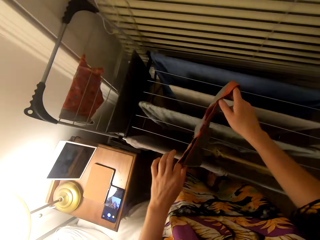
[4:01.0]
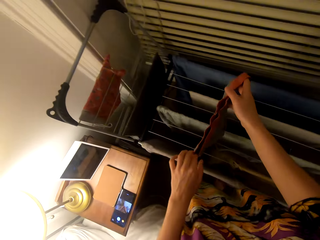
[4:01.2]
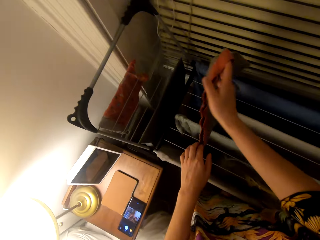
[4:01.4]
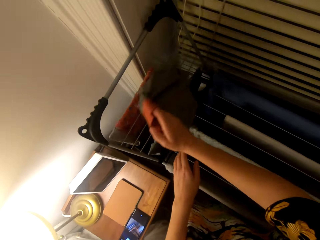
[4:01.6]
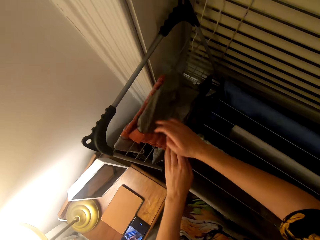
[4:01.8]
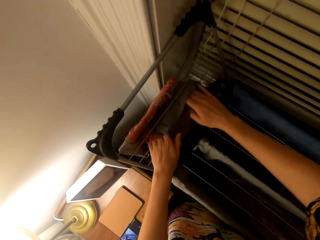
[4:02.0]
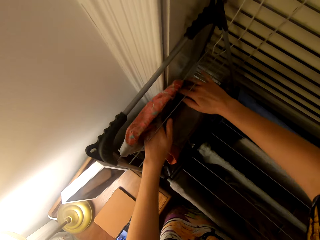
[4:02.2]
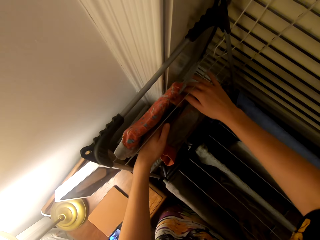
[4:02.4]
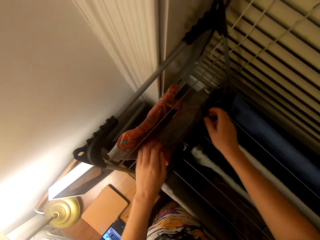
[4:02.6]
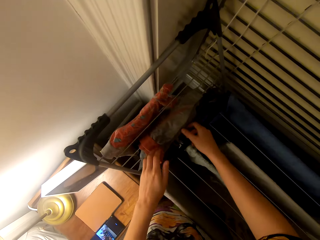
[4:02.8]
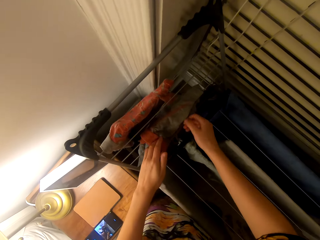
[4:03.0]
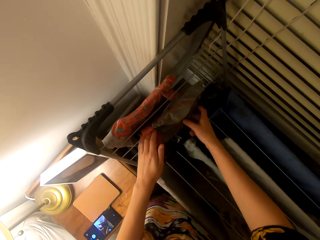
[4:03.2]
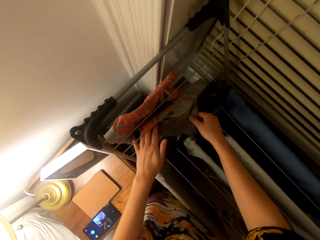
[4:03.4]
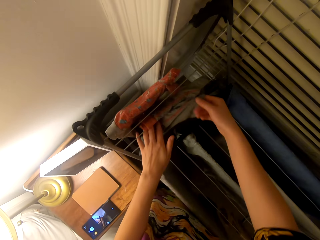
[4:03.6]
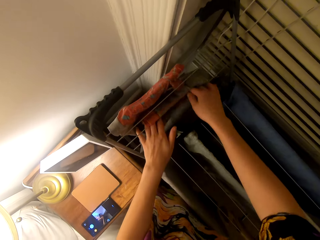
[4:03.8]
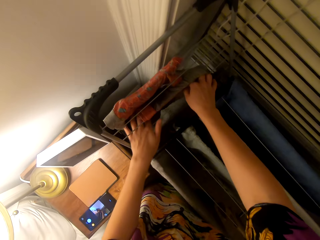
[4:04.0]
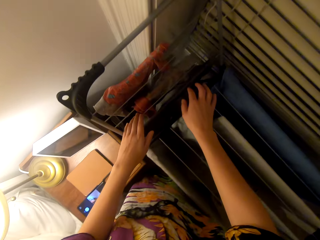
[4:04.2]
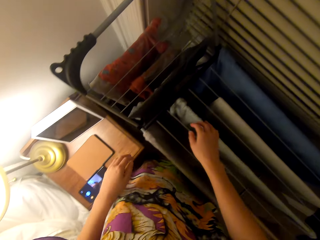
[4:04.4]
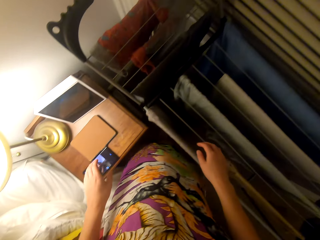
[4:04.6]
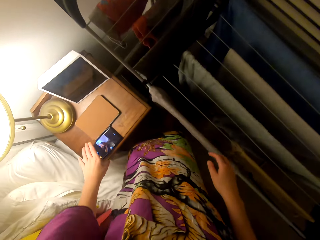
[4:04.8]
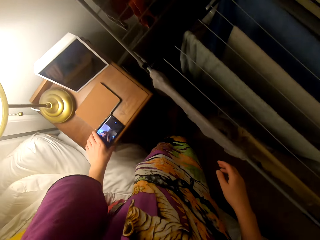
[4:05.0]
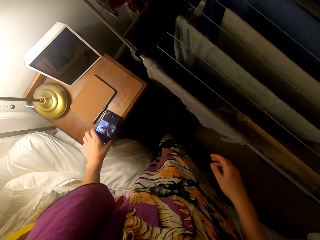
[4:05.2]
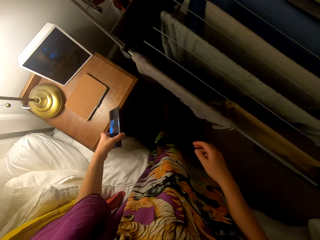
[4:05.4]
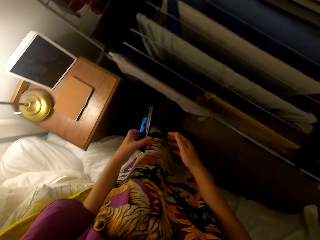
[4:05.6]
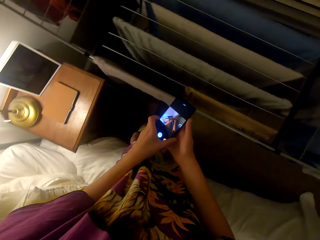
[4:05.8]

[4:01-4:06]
The camera wearer puts the underwear on the drying rack. They pick a phone from the bedside table.
